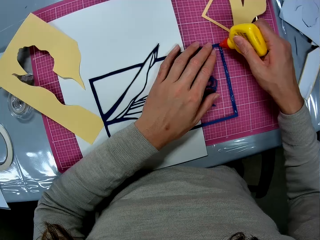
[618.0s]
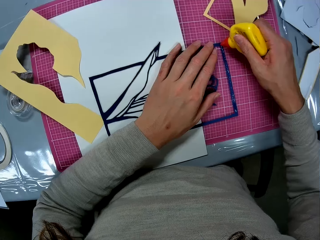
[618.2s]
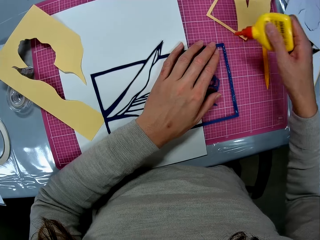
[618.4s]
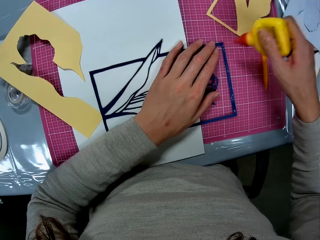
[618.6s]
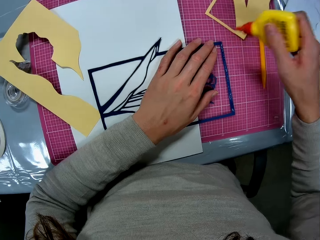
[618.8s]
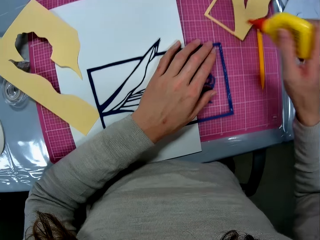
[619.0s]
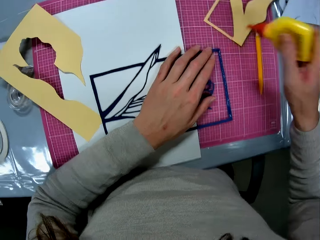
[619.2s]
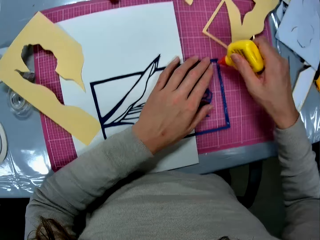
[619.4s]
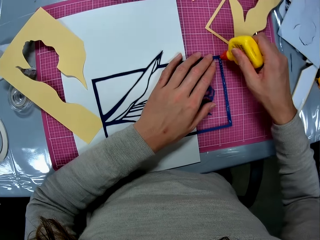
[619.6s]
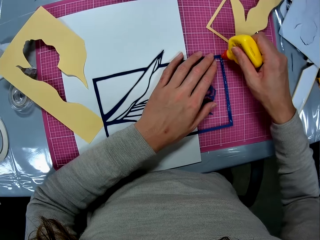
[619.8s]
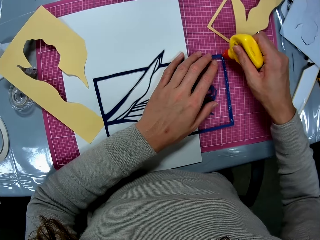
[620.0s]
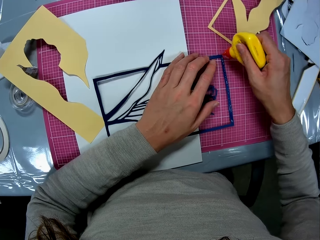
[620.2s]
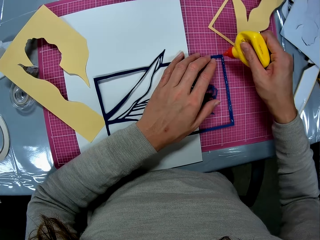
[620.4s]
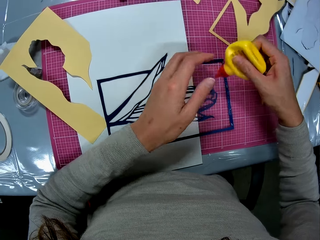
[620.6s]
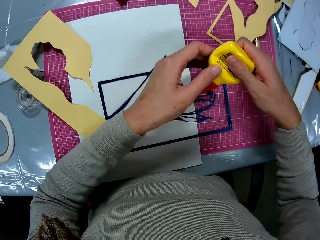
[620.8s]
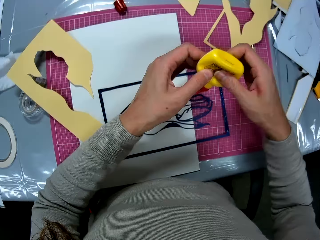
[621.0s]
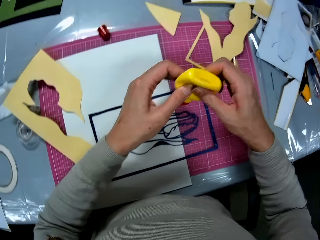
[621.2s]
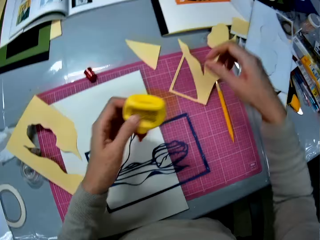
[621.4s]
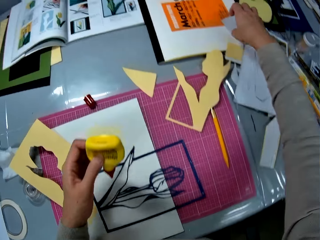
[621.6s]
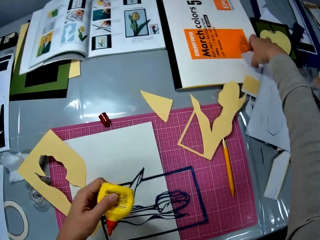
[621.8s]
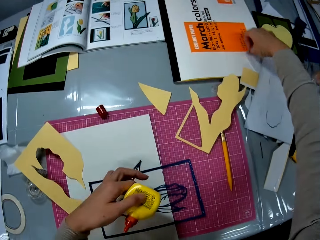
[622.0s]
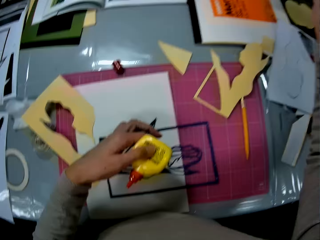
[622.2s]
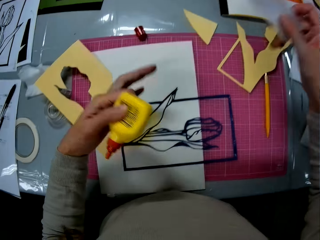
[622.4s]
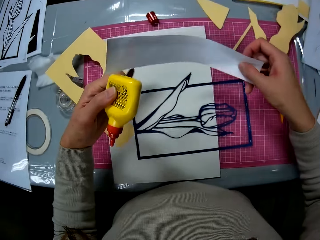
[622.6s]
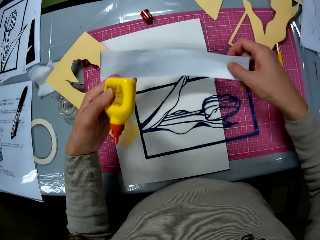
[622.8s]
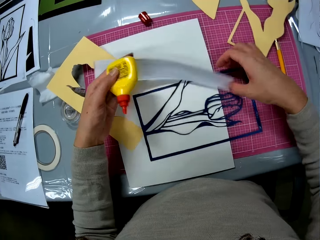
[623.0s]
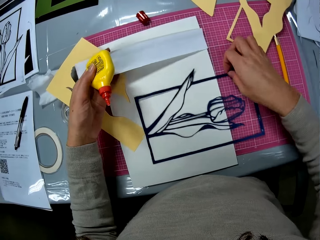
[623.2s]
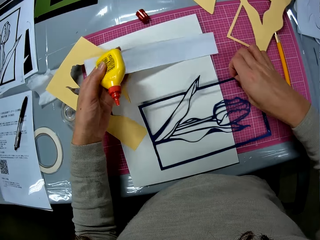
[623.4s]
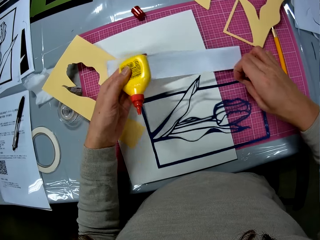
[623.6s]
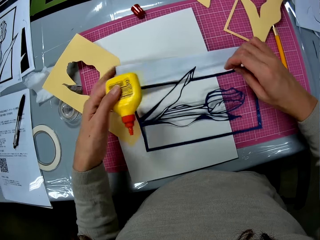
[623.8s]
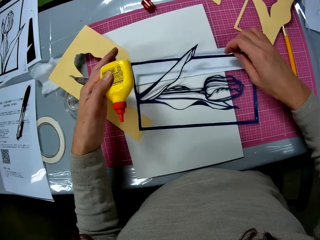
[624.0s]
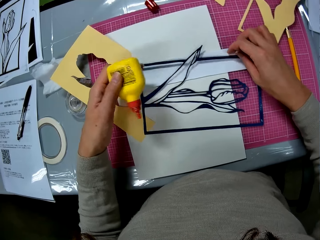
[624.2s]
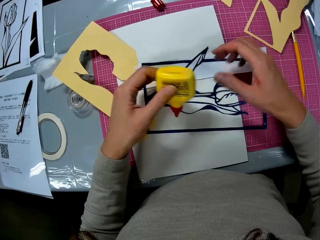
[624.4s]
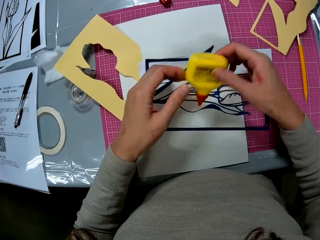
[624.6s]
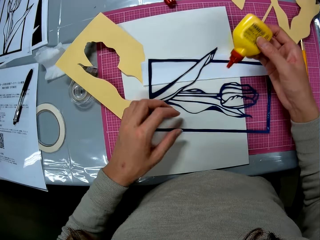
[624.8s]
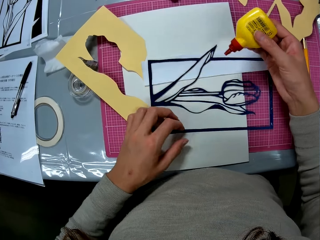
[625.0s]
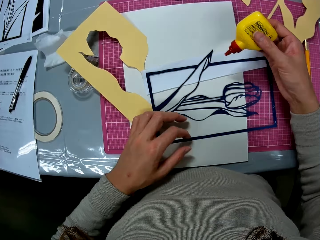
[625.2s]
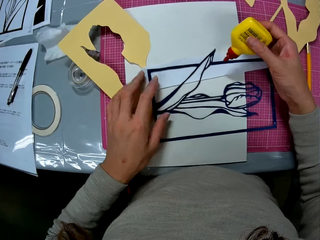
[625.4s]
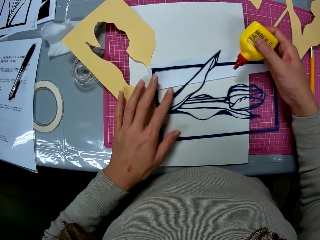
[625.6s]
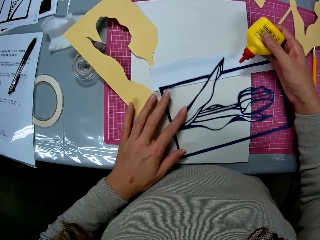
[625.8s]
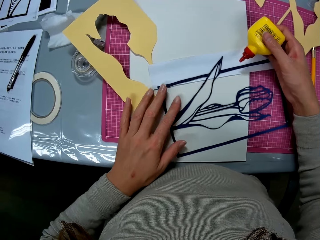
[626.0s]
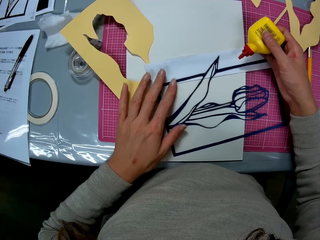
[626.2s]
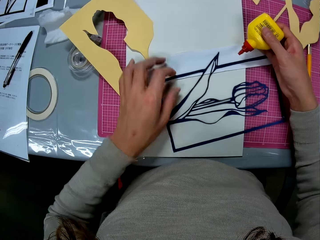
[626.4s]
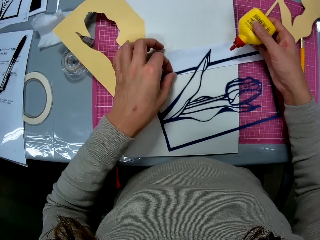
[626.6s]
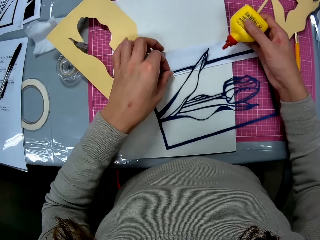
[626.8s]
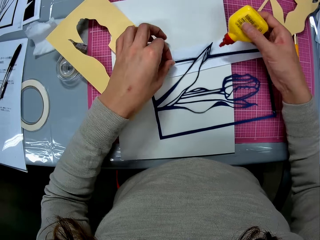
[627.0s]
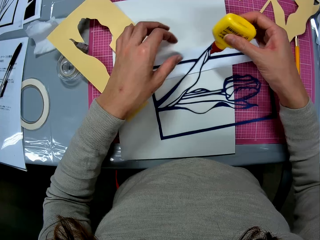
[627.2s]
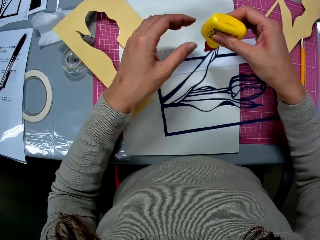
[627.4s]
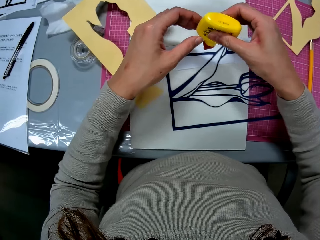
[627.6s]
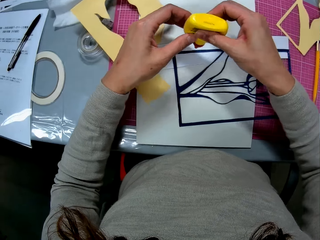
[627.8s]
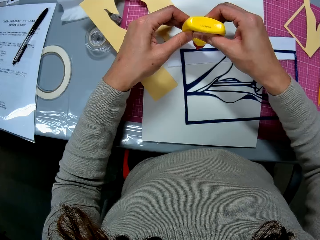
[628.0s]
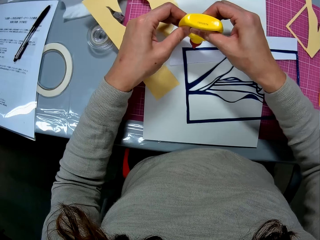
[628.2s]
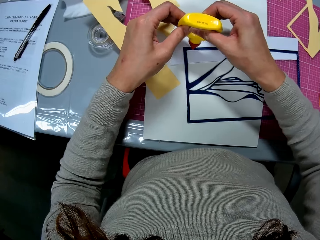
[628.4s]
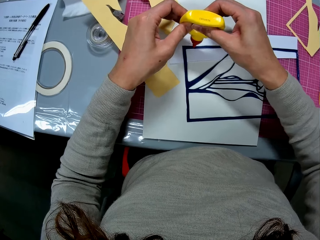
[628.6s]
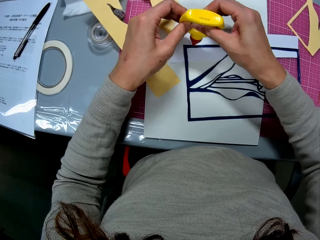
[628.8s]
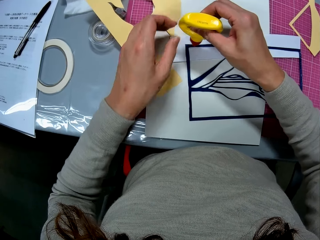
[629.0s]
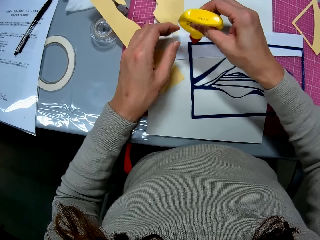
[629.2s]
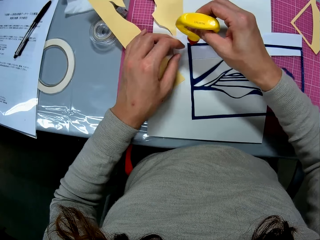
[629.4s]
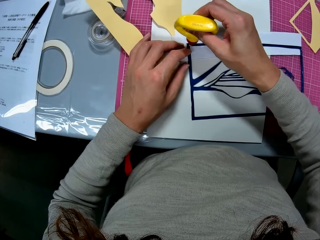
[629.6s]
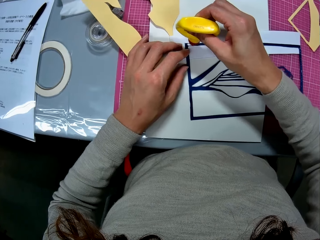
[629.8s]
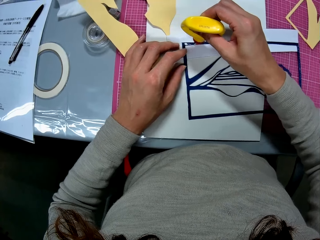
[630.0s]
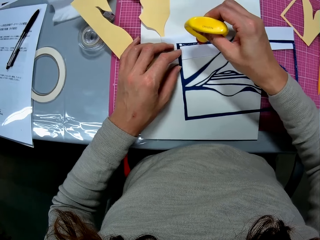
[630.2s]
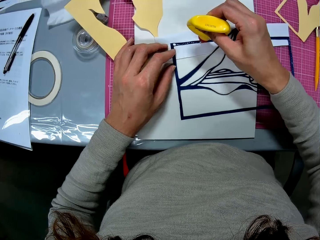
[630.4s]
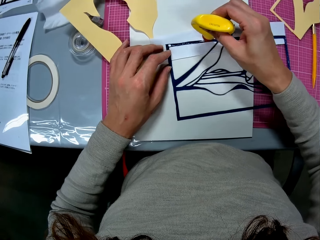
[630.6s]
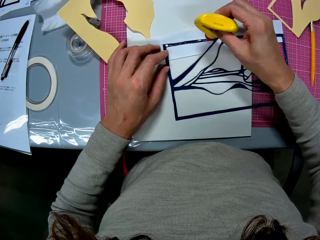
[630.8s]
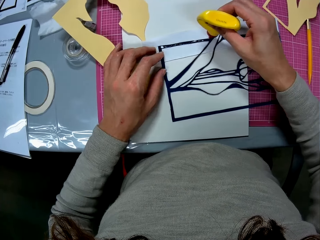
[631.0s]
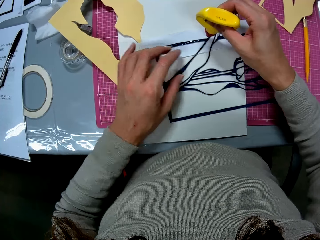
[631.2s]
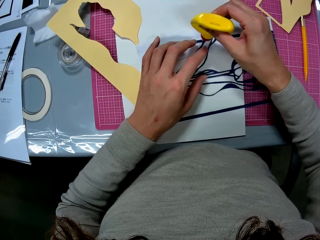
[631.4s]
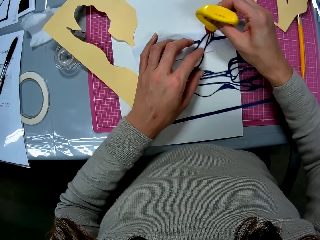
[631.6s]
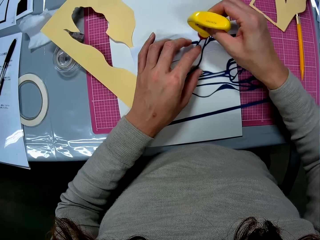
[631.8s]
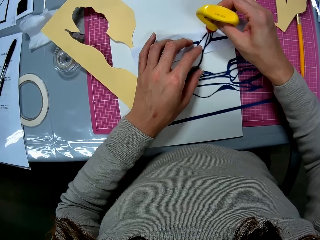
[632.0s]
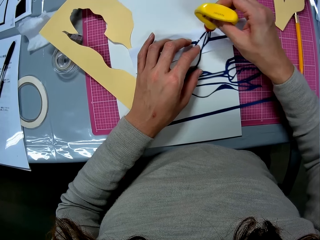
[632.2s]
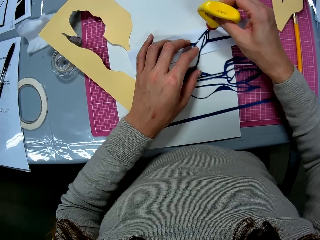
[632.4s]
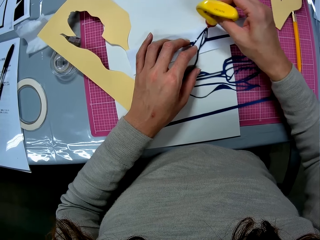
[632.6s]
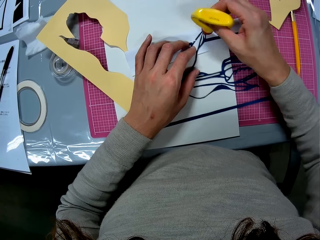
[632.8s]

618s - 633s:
The camera wearer puts glue on the edges of the navy blue flower illustration. She shakes the glue container in her right hand. She puts glue on the edges of the navy blue flower illustration. She passes the glue container in her right hand to her left hand. She picks up a paper on the table with her right hand. She puts the paper on the cardboard sheet on the cutting mat on the table. She puts the navy blue flower illustration on the paper on the cardboard sheet. She passes the glue container from her left hand to her right hand. She adjusts the navy blue flower illustration on the paper with her left hand. She presses the glue container with both hands. She puts glue on the edges of the navy blue flower illustration.

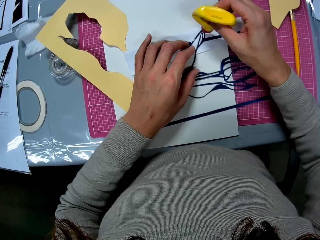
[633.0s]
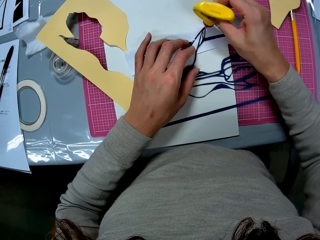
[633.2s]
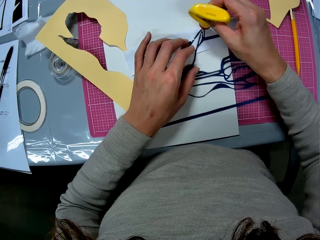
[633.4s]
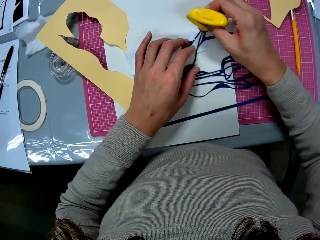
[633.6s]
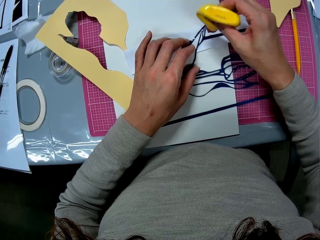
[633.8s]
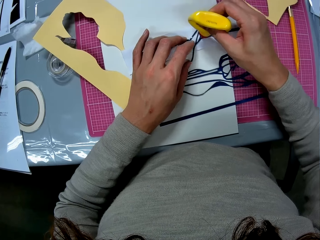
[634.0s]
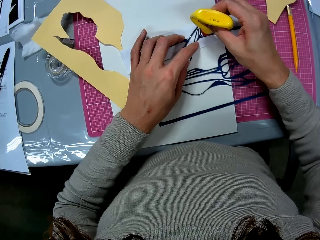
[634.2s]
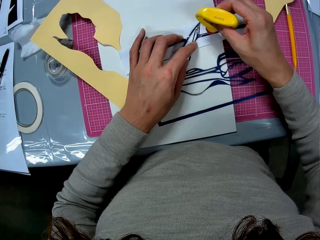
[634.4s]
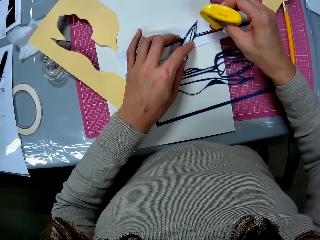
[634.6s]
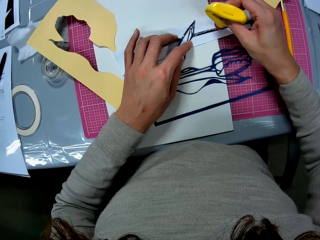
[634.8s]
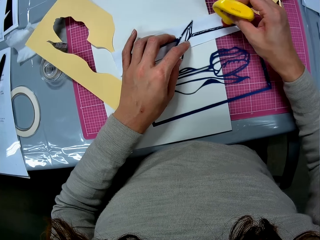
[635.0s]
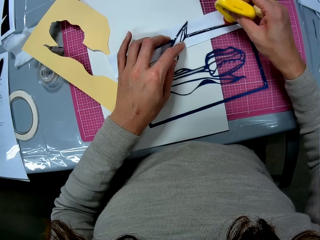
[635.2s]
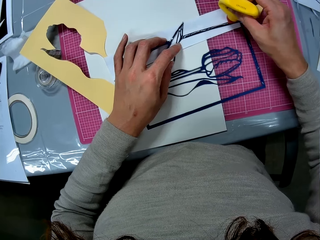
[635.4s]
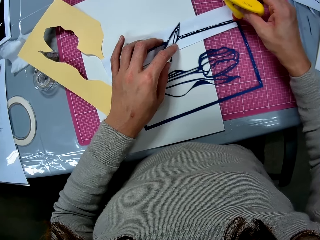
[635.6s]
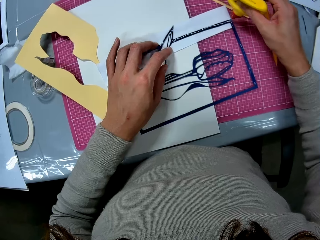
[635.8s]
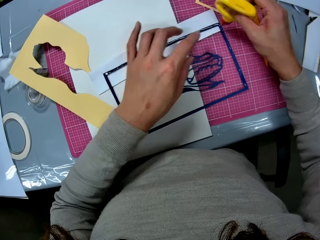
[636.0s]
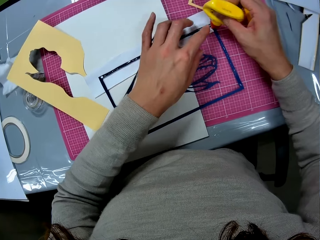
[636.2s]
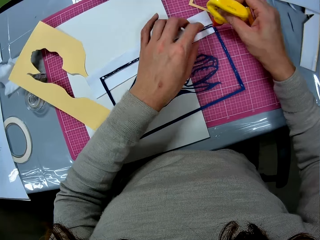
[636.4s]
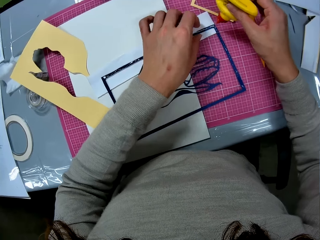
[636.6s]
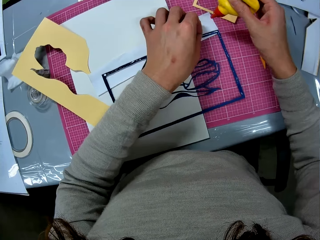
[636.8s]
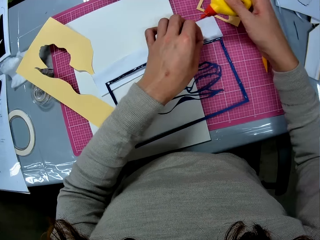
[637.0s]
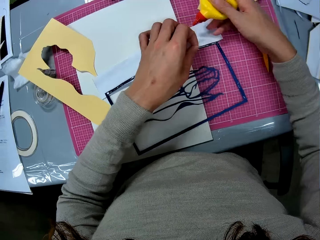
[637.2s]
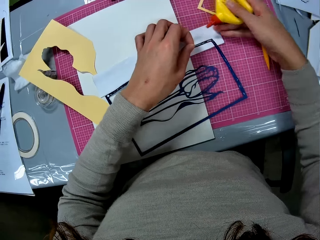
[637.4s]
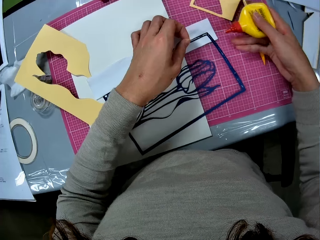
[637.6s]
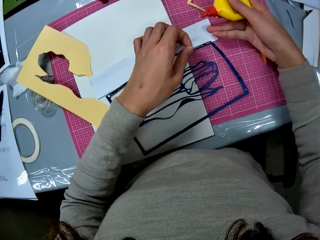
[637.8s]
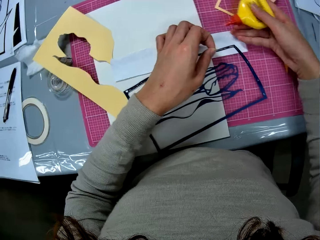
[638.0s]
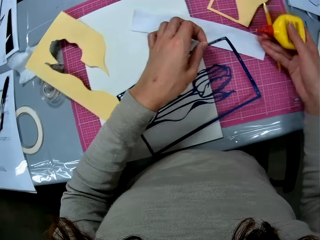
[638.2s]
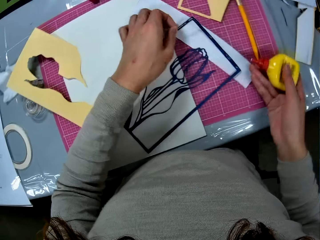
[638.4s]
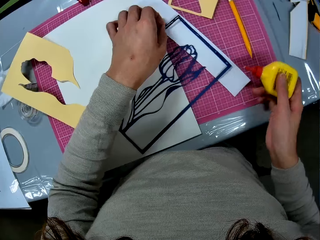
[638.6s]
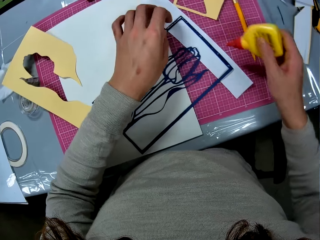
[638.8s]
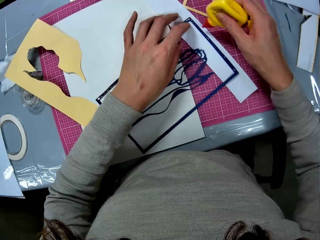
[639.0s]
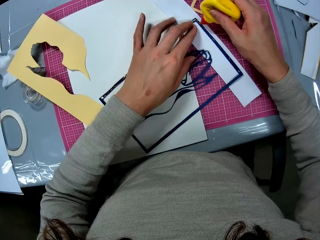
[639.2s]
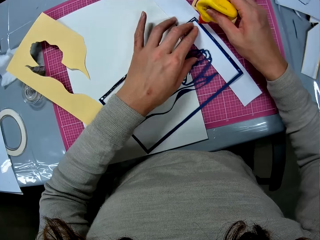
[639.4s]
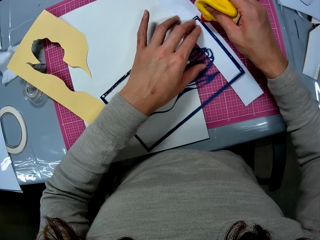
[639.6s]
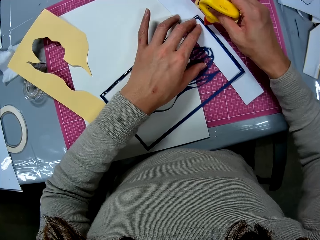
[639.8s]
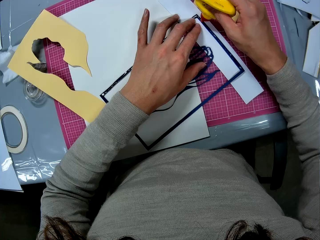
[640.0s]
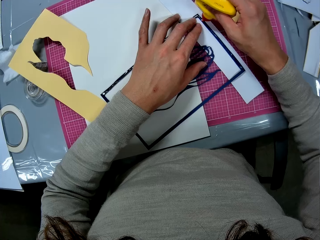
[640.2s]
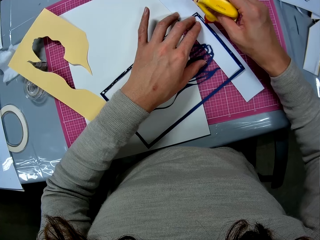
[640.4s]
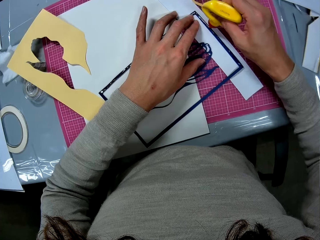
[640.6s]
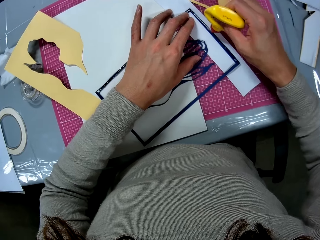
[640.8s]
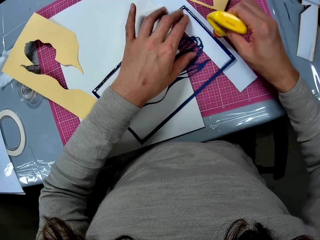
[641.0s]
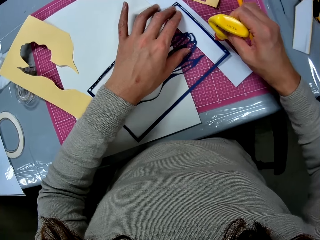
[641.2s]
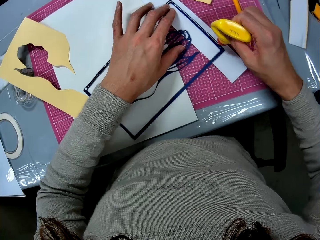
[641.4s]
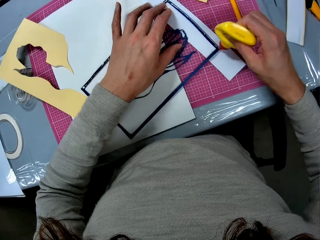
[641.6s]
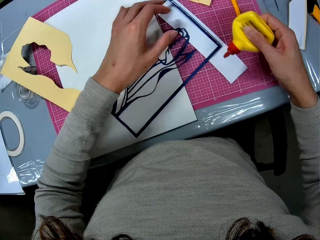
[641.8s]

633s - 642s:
The camera wearer shifts the white piece of paper to another edge of the nylon piece. They adjust the navy blue flower illustration and paper on the cardboard sheet. They put glue on the edges of the navy blue flower illustration.
